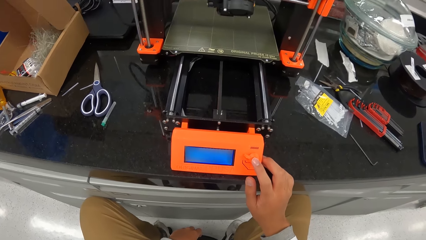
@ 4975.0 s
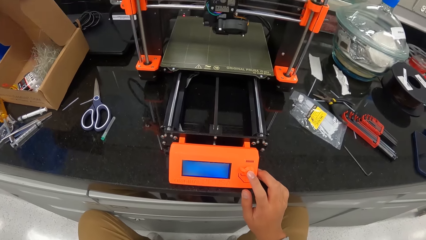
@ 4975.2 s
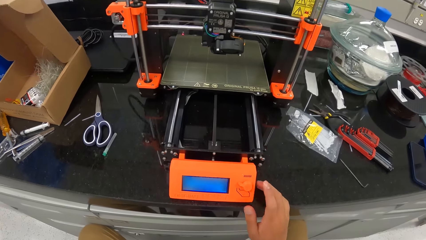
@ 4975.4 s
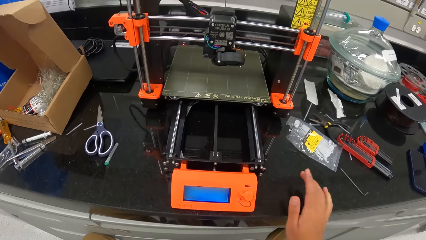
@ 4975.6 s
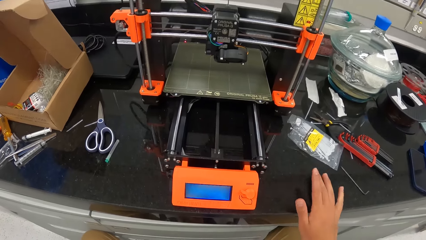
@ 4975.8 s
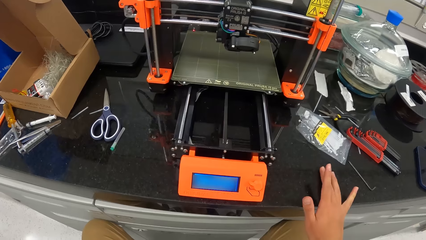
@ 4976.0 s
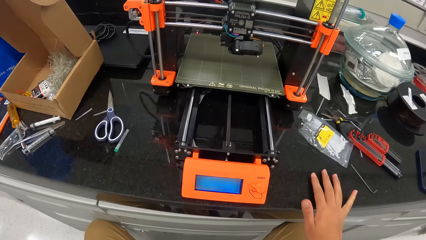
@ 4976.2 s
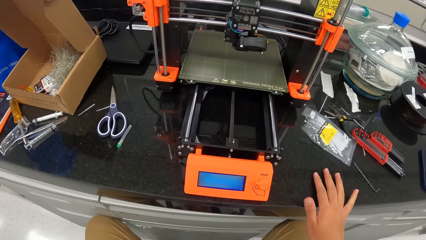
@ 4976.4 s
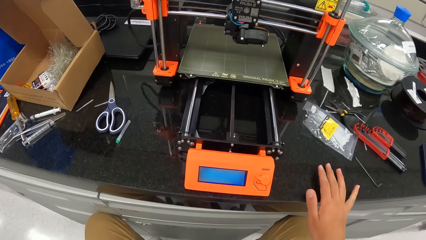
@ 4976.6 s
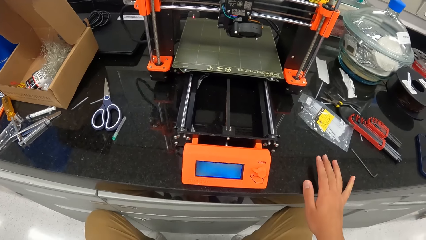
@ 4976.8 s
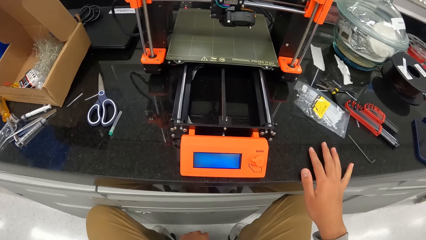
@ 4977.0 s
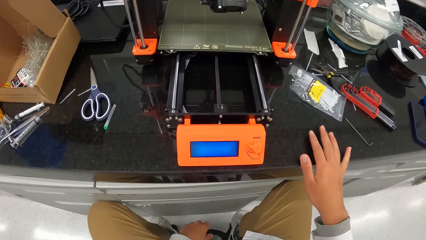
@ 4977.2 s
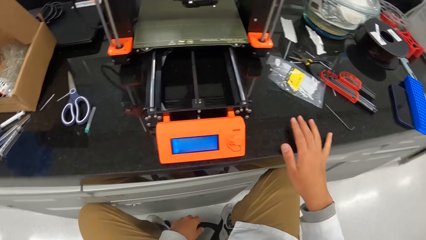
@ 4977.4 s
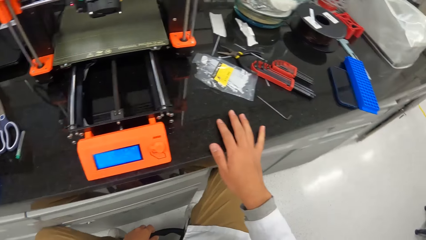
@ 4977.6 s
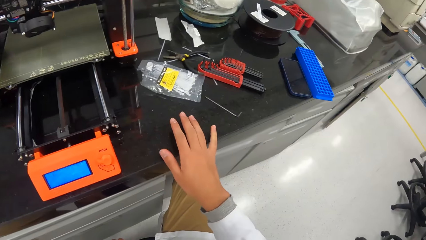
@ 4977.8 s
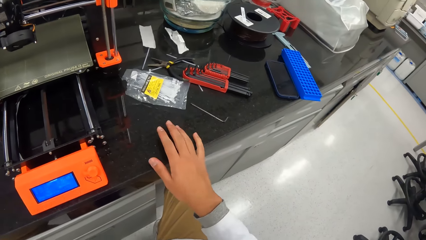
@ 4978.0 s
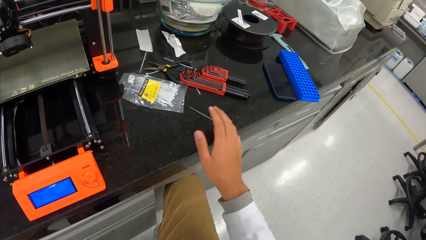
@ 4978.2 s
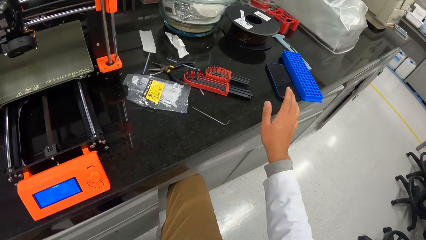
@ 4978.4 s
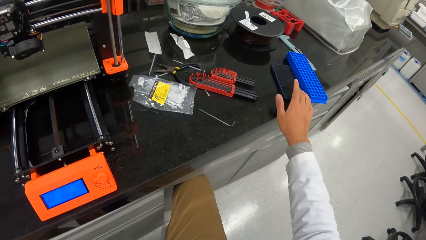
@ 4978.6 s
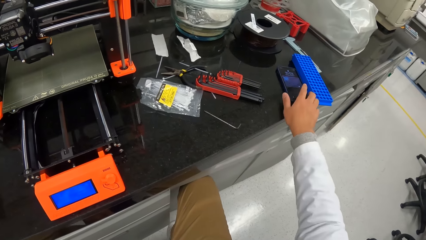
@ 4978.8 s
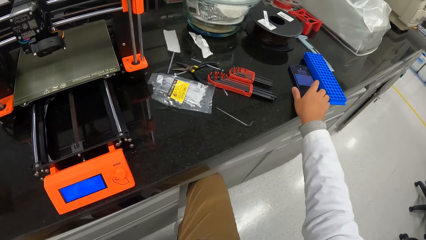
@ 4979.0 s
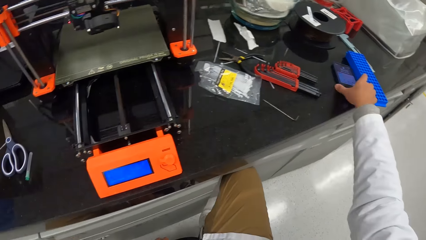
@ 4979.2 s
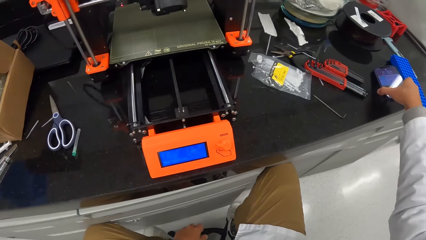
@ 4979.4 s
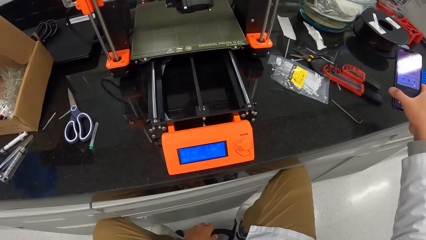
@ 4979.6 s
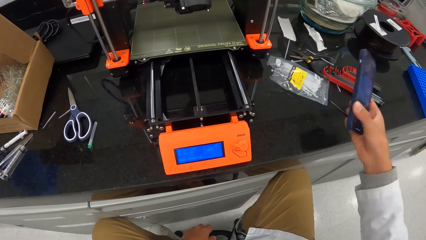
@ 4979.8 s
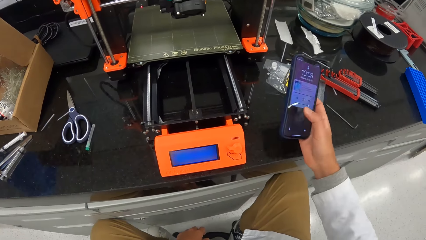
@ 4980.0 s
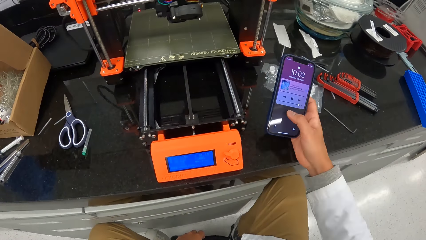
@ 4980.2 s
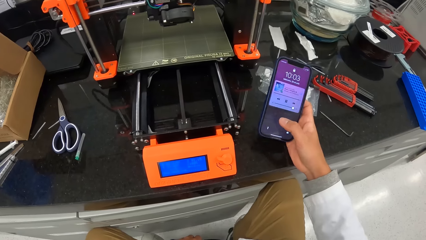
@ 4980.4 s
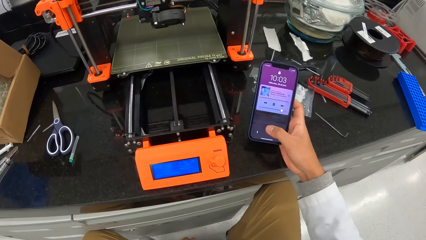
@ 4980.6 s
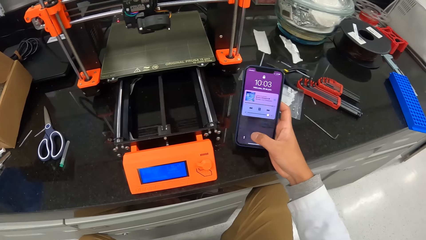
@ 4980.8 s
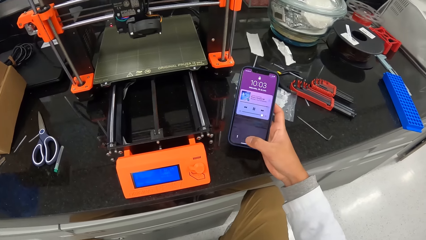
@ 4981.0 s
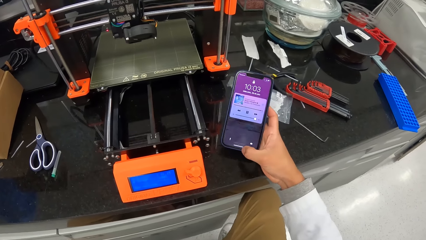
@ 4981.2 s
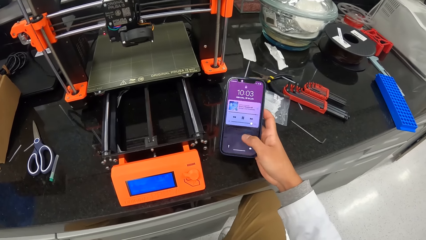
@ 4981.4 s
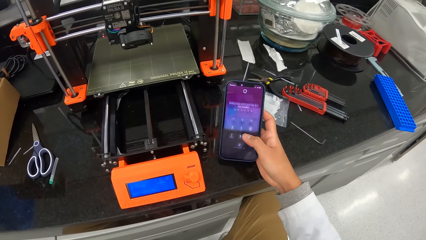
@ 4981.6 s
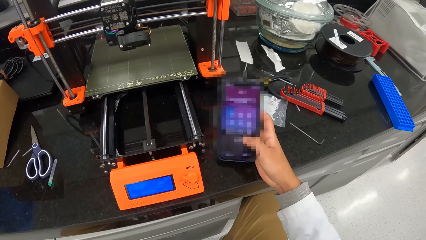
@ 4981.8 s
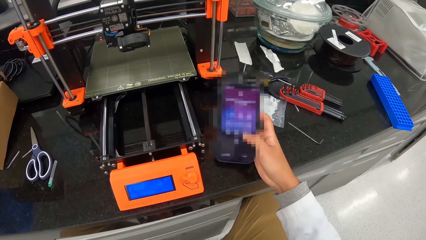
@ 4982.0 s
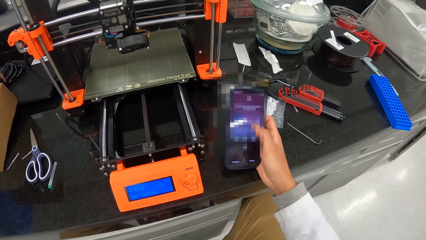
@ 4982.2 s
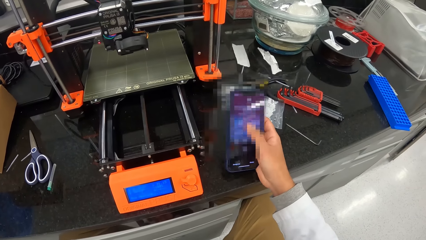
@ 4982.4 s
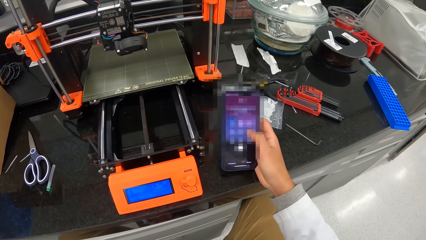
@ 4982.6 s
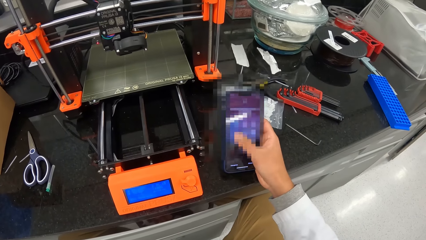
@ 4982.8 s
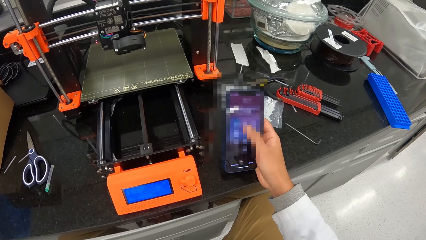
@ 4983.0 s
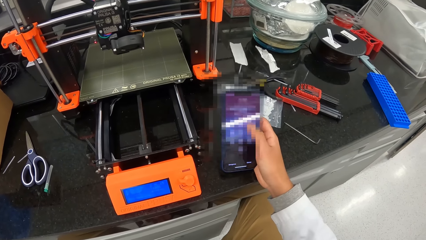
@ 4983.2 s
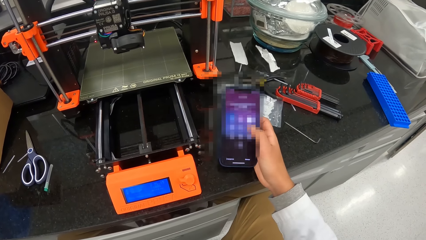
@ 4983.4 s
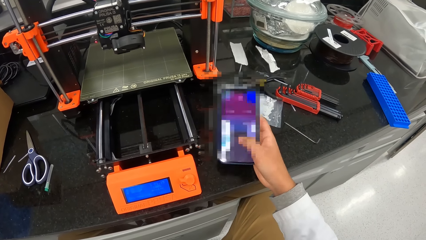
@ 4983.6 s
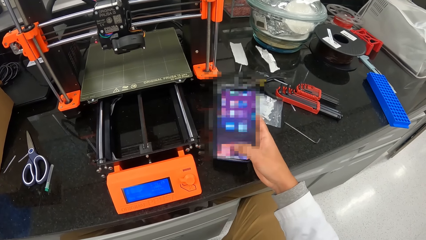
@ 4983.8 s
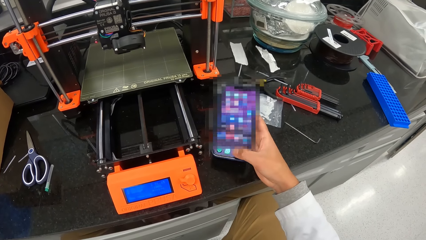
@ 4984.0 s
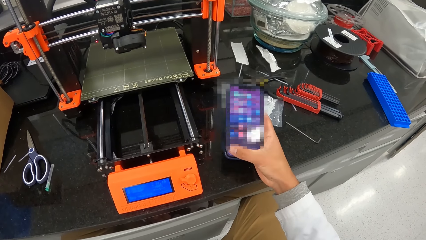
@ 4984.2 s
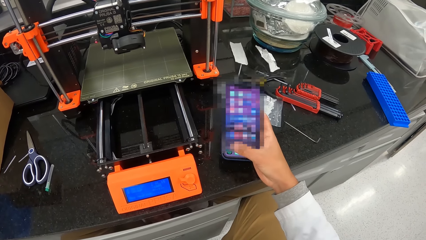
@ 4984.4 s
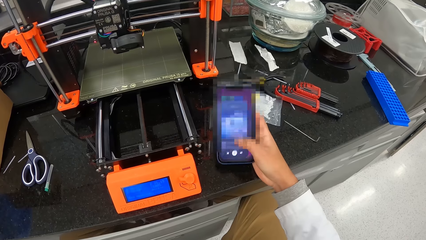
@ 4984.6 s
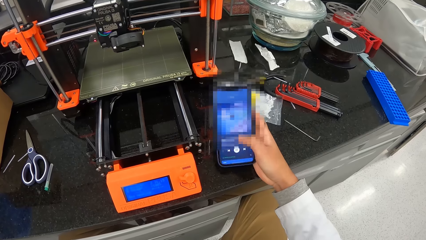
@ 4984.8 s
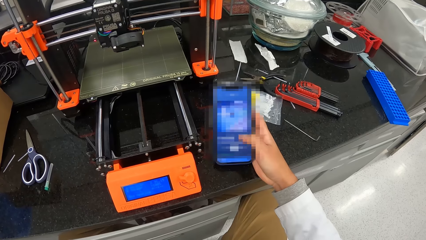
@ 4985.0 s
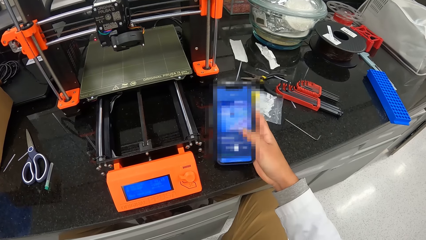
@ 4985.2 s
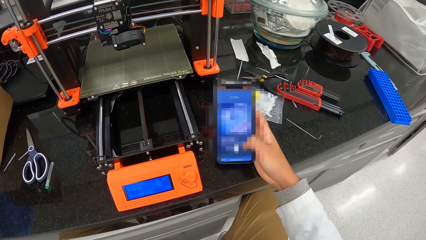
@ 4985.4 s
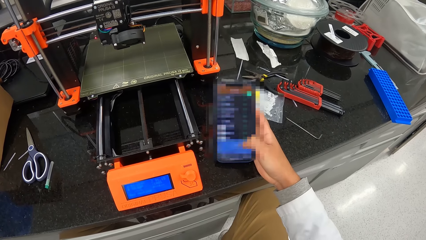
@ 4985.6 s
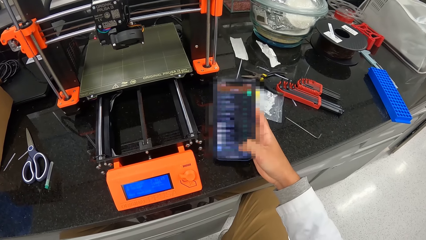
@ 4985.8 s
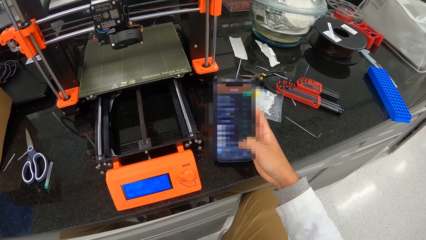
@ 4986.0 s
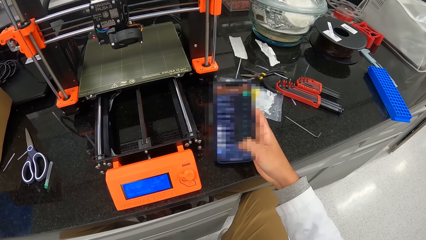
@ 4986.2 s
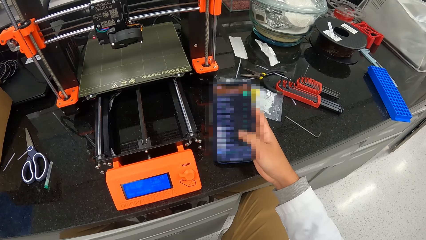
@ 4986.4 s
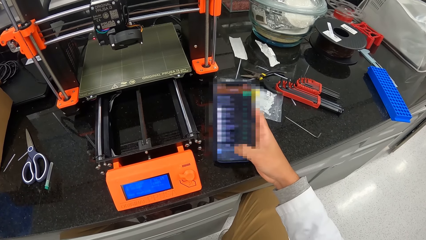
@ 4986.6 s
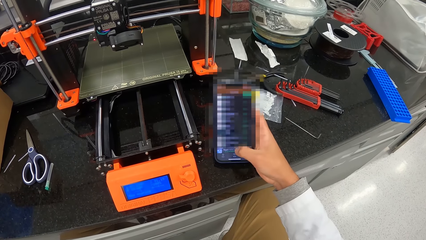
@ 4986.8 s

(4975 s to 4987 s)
The camera wearer places his right hand on the table. He hits the table with his hand. He taps a phone on the table with his right hand. He picks the phone from the table with his right hand. He operates the phone with his right hand.

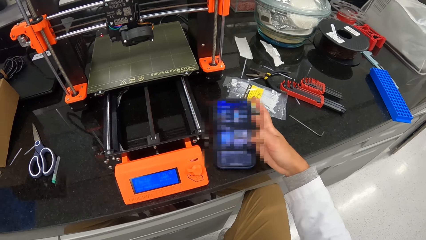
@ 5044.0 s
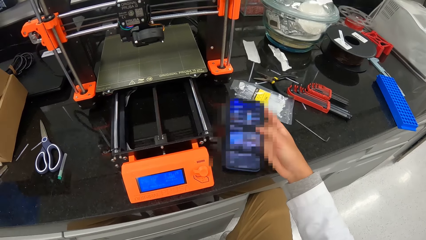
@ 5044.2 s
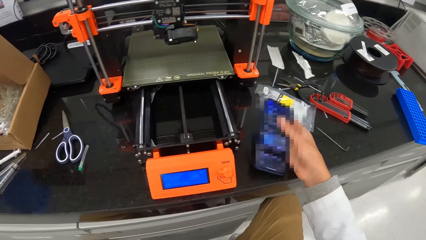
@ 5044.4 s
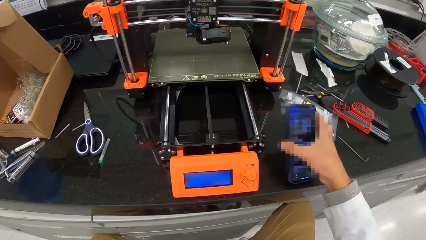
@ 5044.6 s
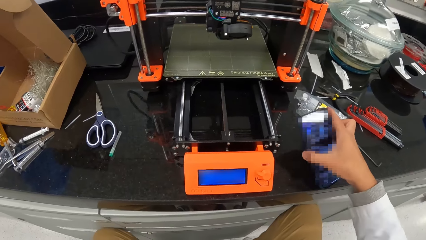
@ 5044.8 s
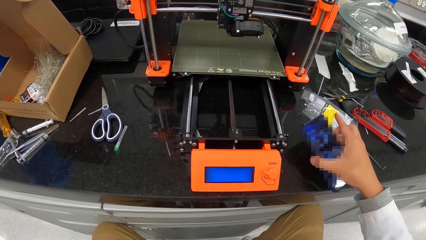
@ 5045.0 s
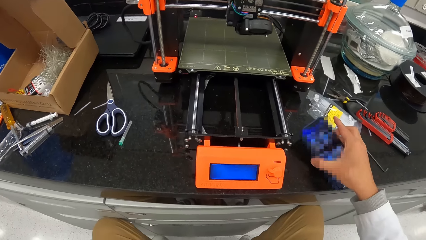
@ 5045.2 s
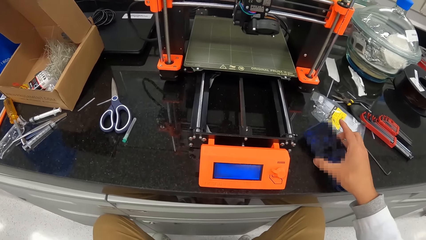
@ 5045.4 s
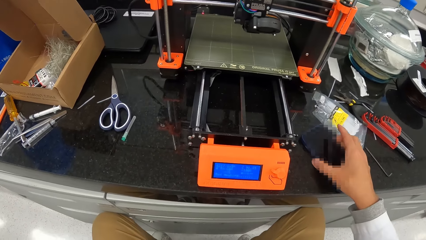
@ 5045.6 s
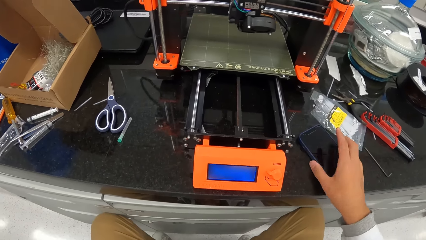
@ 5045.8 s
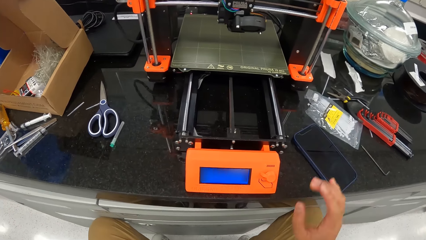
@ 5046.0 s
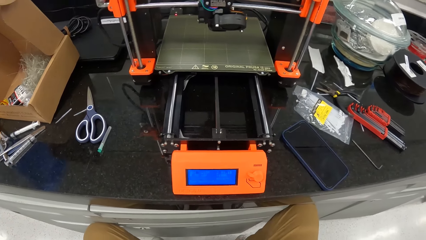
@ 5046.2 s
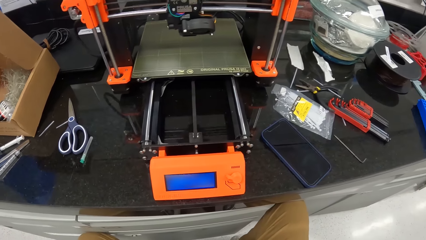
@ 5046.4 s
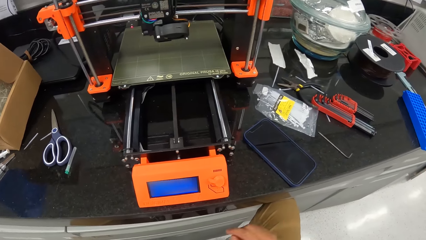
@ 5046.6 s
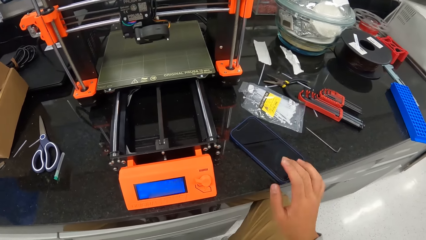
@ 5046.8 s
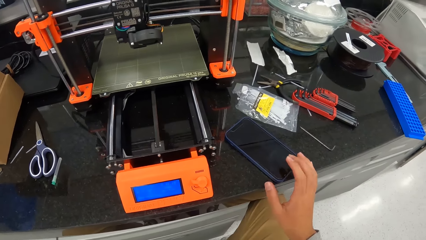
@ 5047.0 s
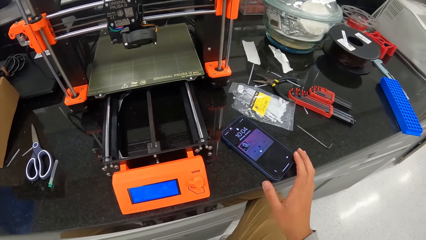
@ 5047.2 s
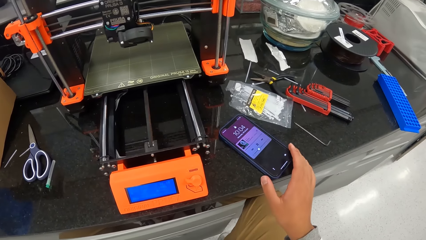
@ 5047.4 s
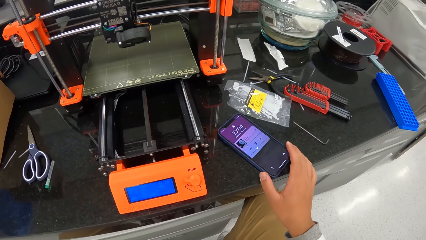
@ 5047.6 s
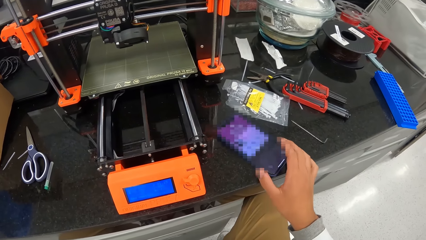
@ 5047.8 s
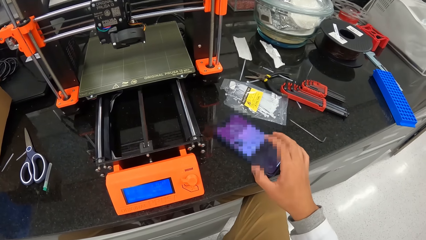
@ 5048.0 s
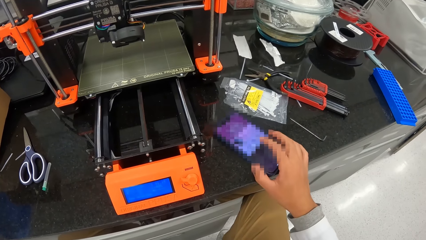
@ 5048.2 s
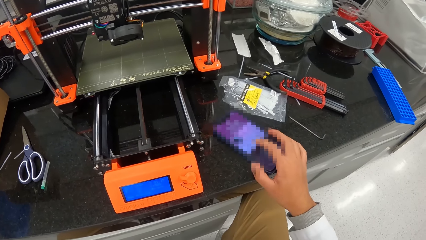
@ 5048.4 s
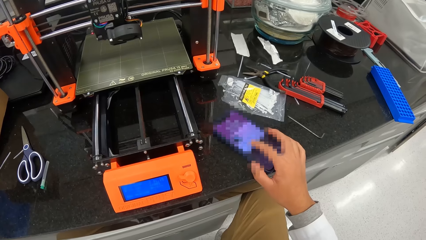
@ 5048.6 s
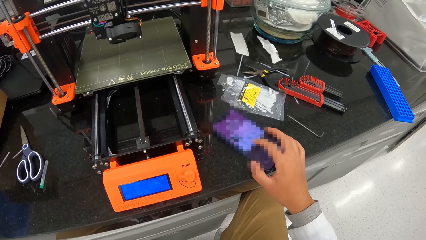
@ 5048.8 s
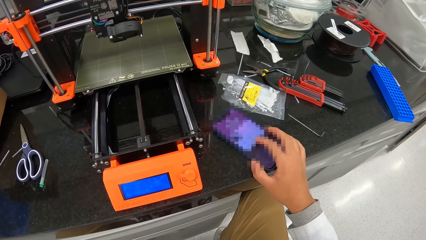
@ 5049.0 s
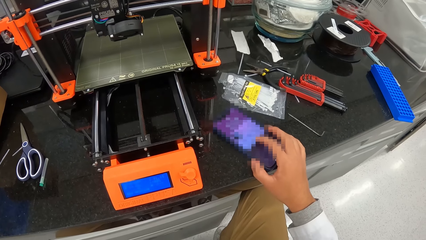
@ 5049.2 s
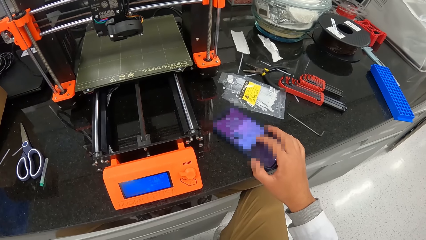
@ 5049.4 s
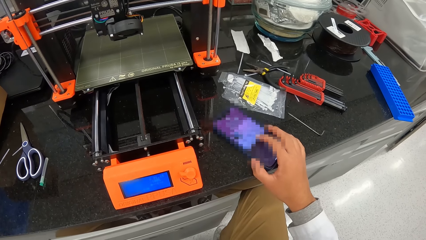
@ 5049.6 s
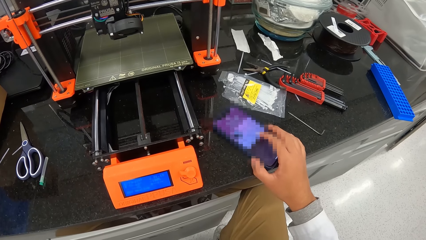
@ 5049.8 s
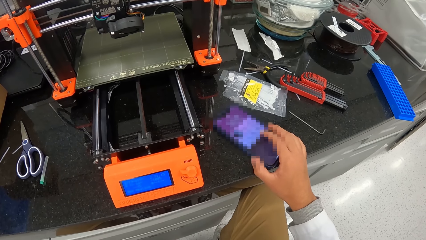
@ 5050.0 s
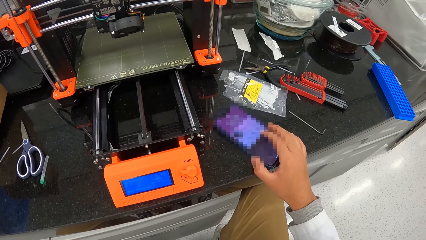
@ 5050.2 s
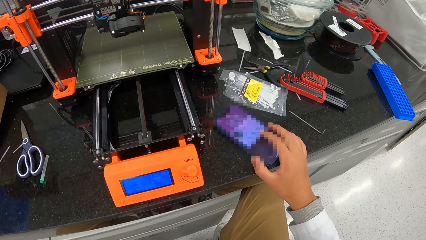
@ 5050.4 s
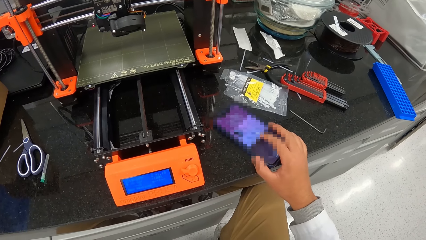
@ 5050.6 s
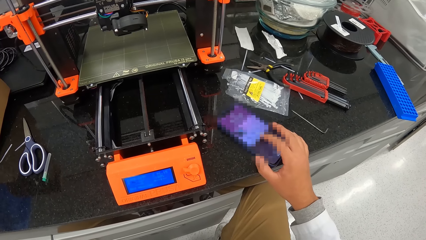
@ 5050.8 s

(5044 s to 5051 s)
The camera wearer places the phone on the table with his right hand. He taps the phone with his right hand. He operates the phone with his hand. He presses the phone with his right hand.
